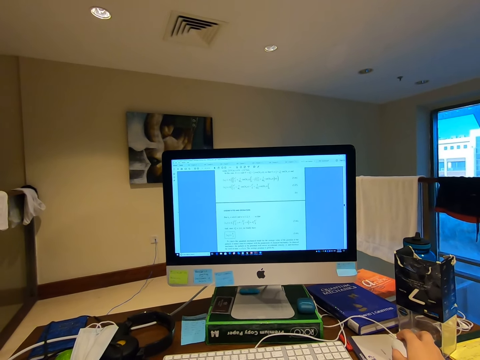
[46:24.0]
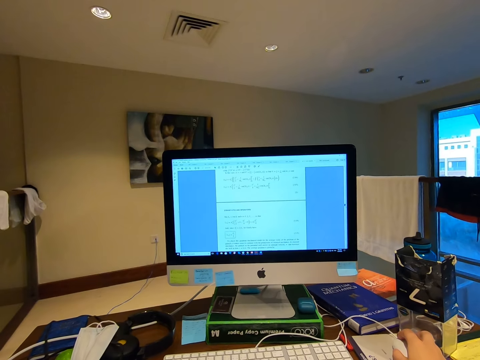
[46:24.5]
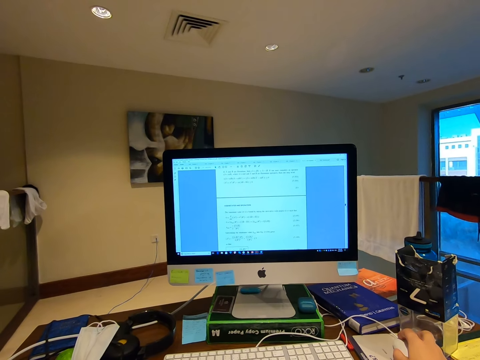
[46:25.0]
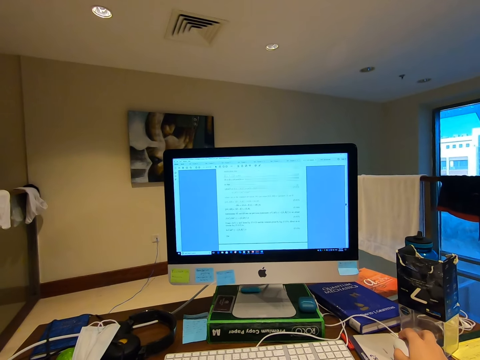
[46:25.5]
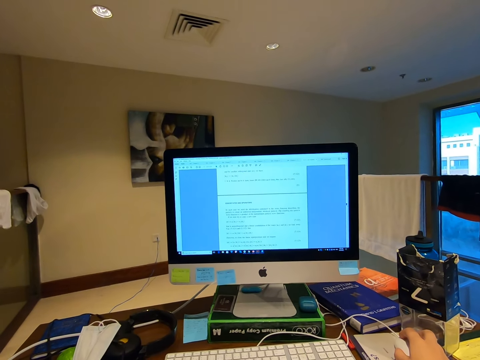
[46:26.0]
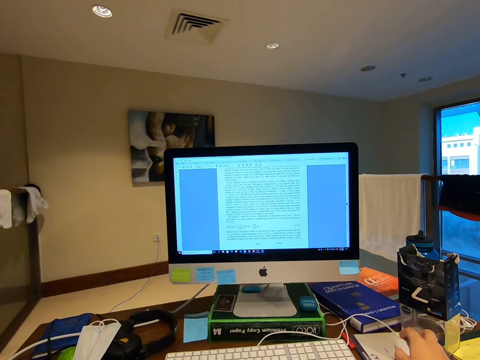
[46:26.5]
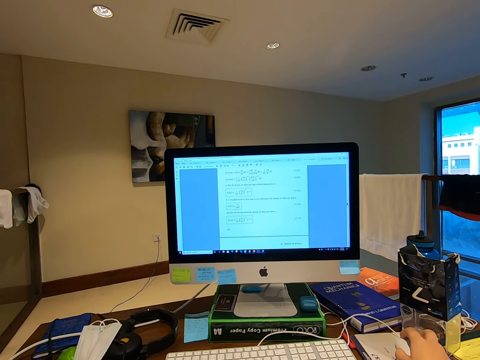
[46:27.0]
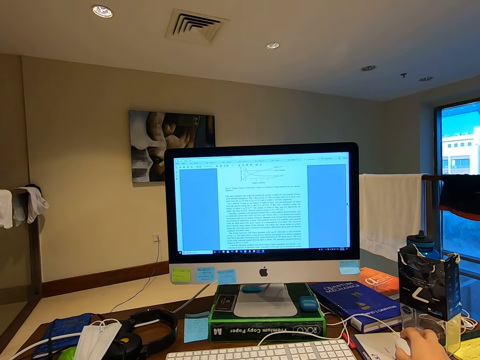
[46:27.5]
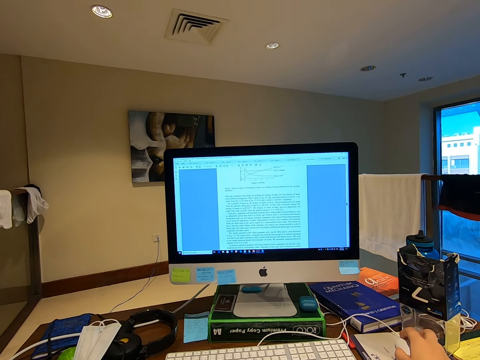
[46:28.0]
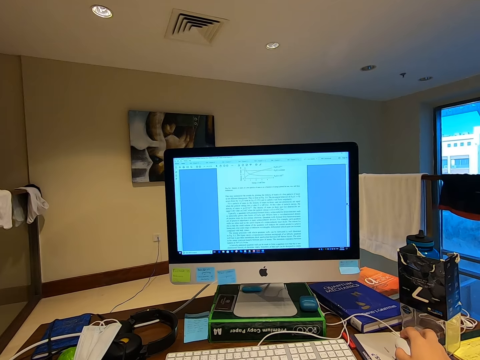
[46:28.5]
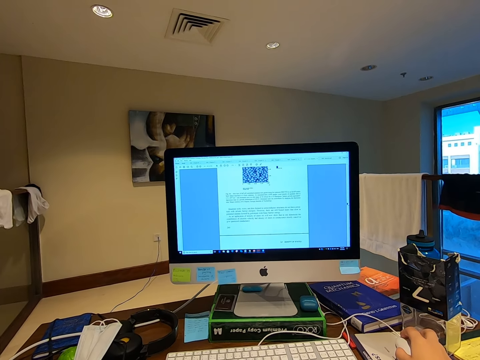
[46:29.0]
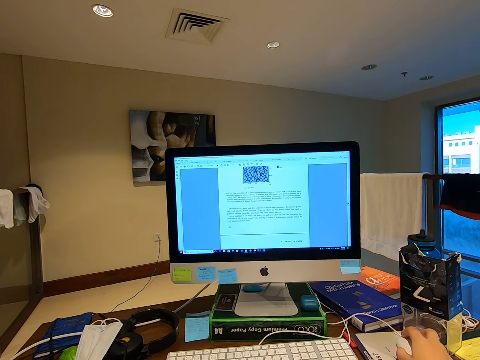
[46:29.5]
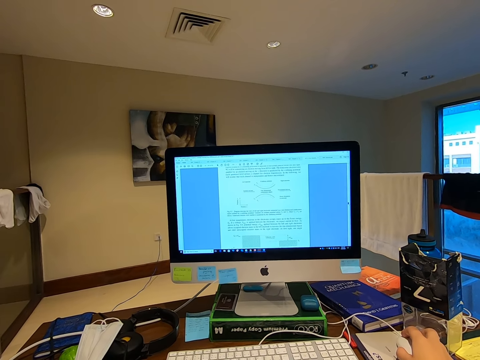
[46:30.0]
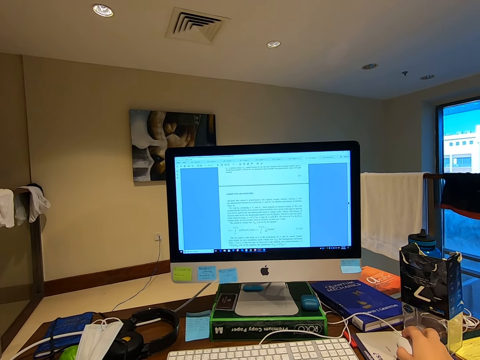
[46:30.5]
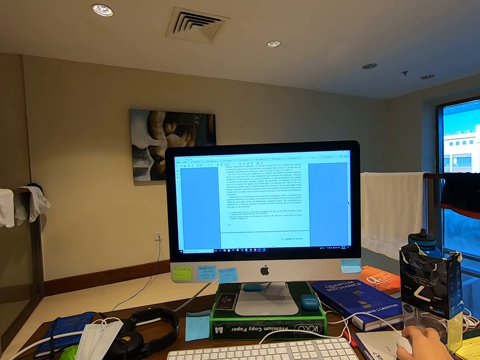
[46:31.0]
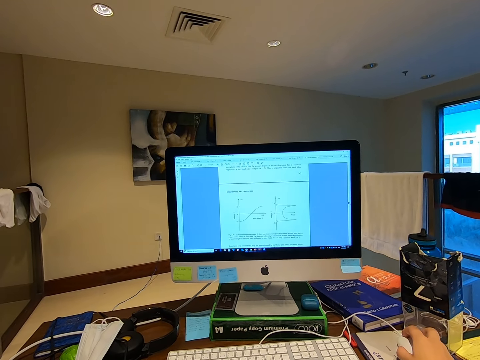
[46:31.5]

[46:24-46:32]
The camera wearer holds the computer mouse.

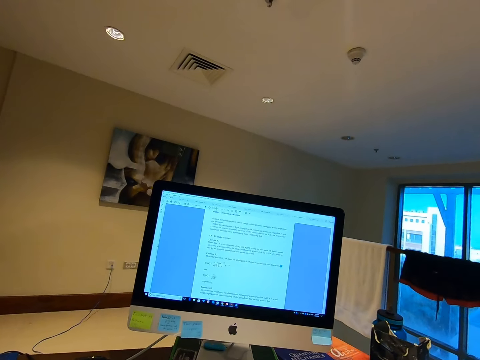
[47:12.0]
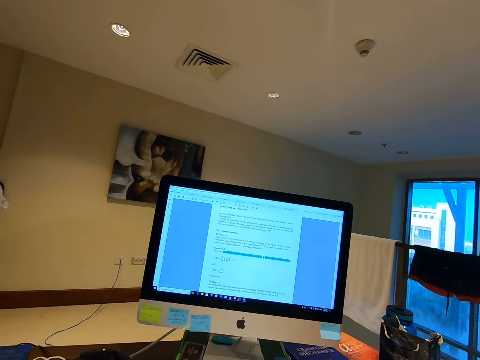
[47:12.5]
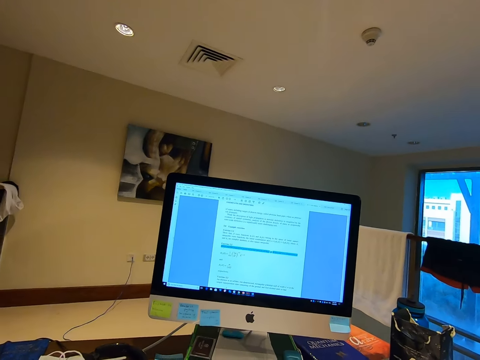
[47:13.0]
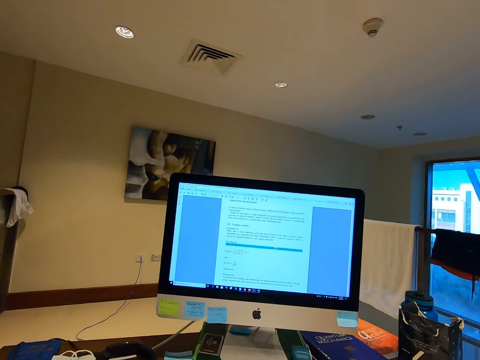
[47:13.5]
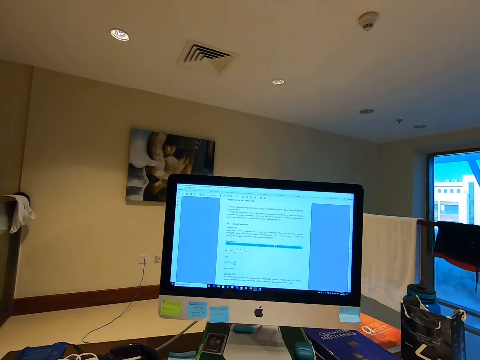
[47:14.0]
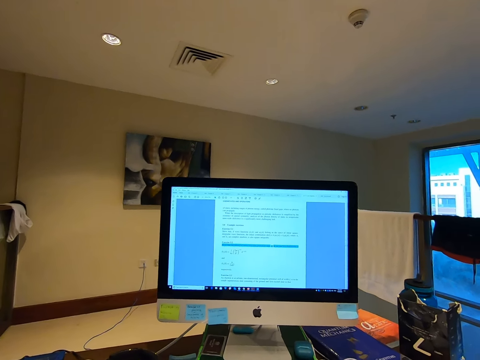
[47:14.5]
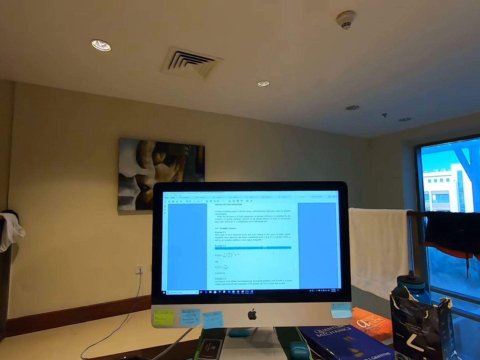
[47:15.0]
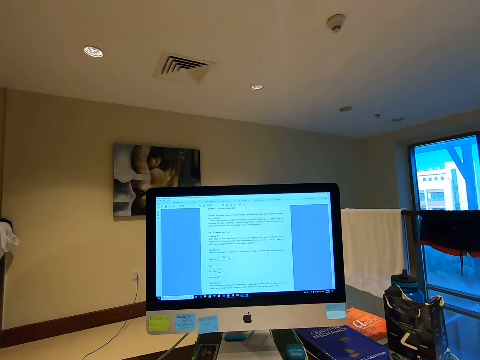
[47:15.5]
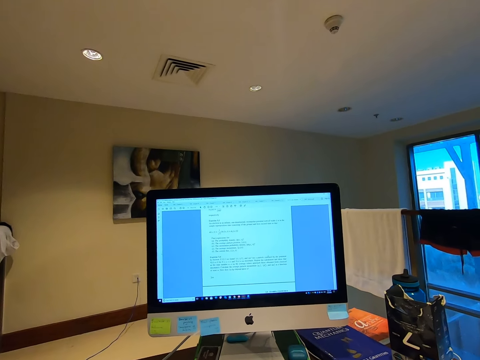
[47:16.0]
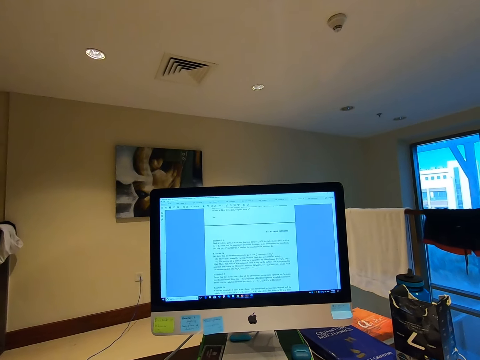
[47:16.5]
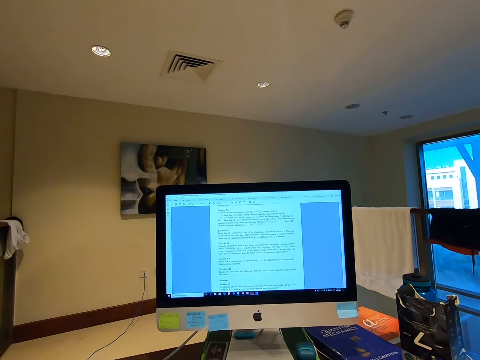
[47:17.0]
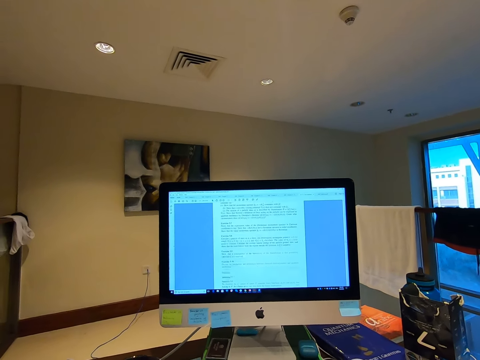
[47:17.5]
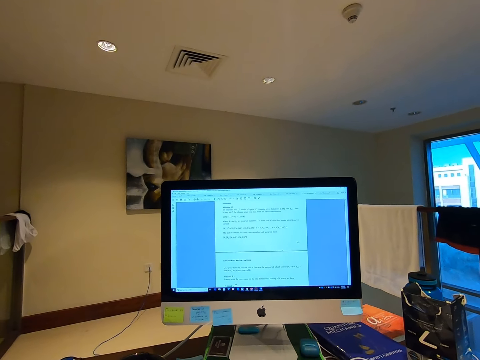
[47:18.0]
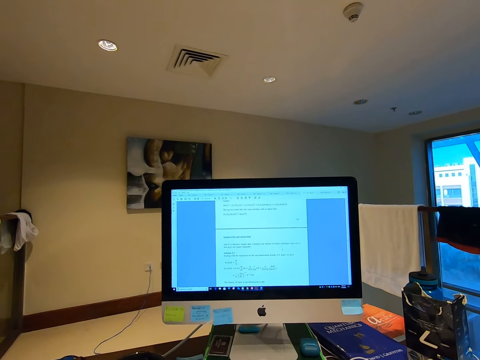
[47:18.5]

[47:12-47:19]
The camera wearer stares at the computer desktop.

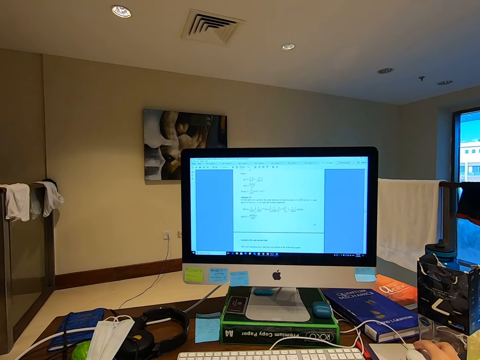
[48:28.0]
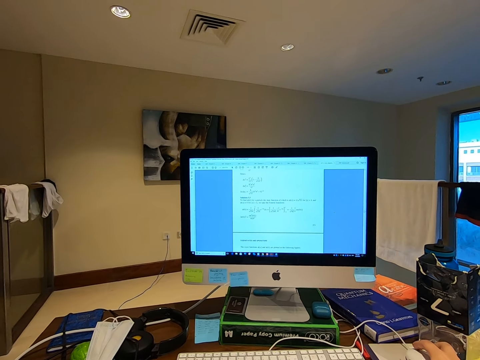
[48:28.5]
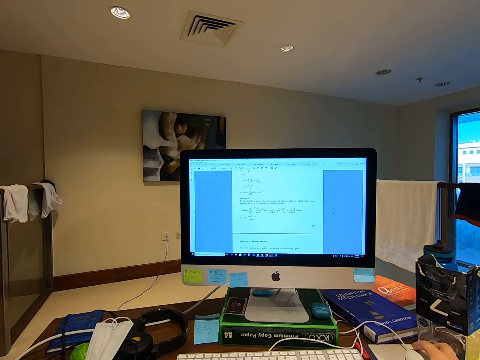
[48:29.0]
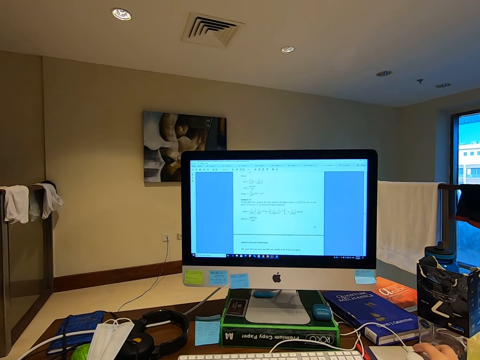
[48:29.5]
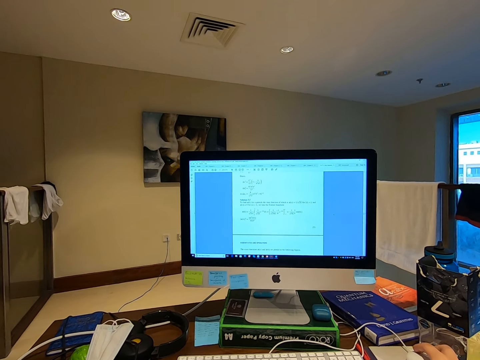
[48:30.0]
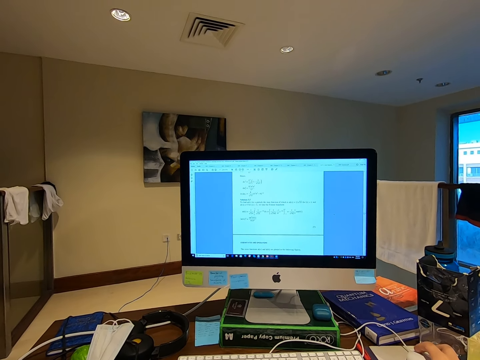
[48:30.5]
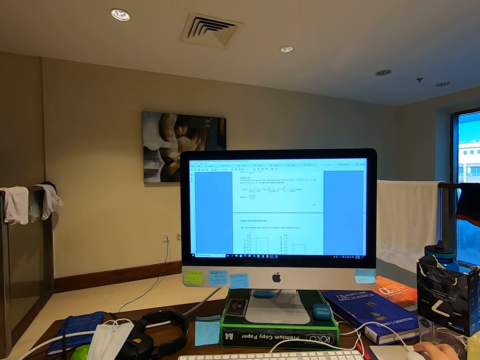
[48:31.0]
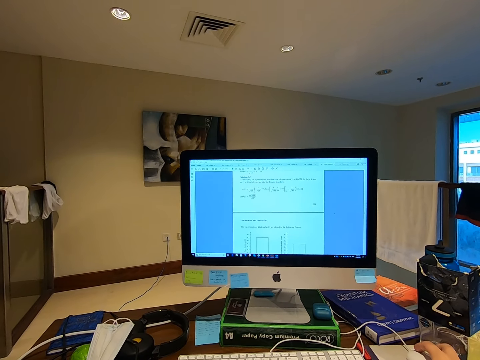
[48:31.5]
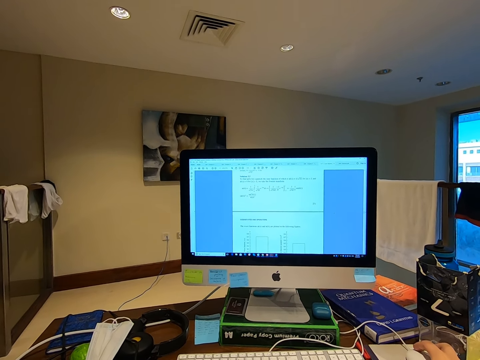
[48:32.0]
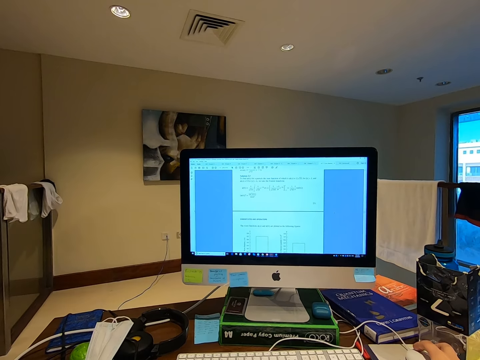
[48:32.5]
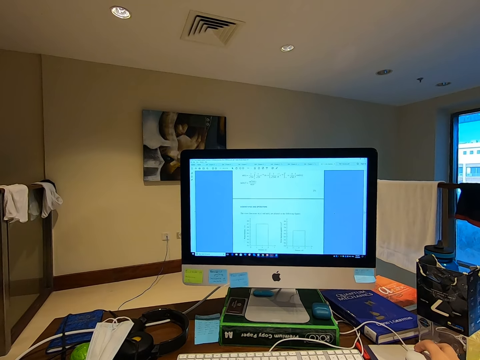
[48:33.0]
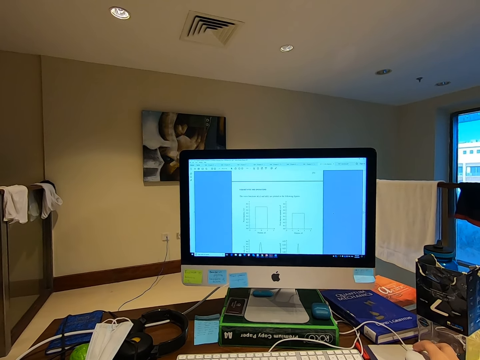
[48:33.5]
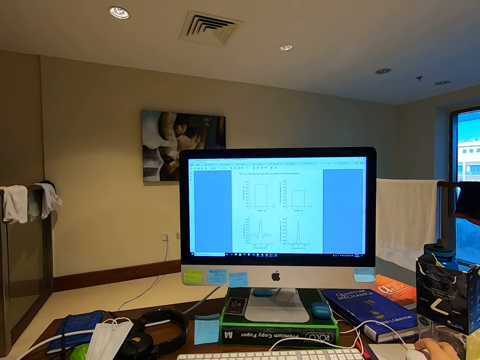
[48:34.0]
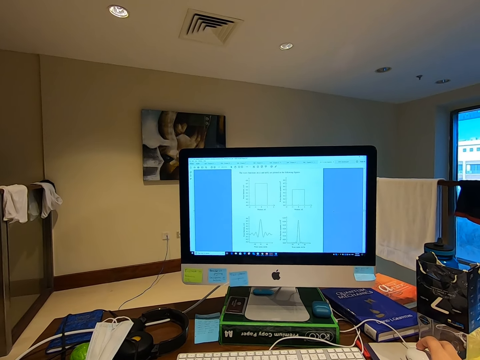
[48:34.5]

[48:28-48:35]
The camera wearer holds the computer mouse.

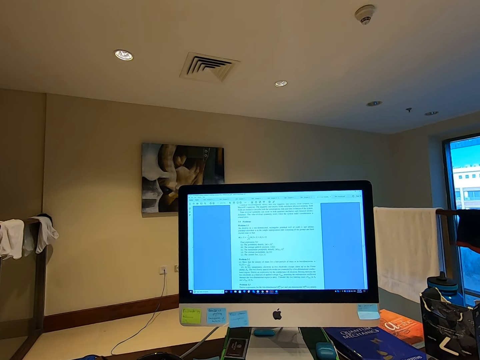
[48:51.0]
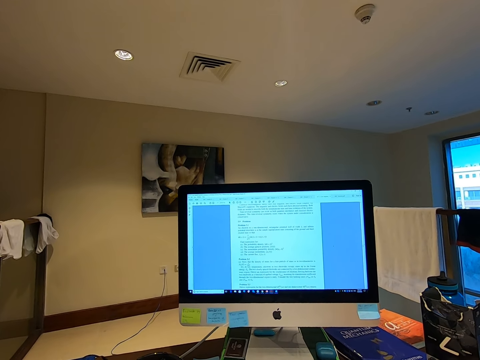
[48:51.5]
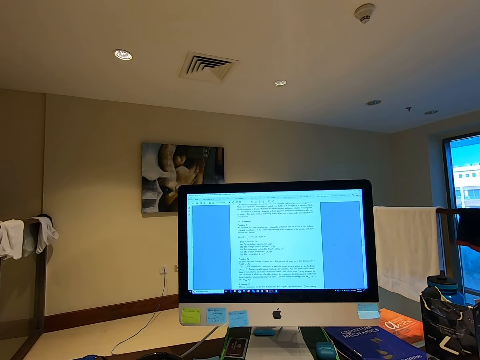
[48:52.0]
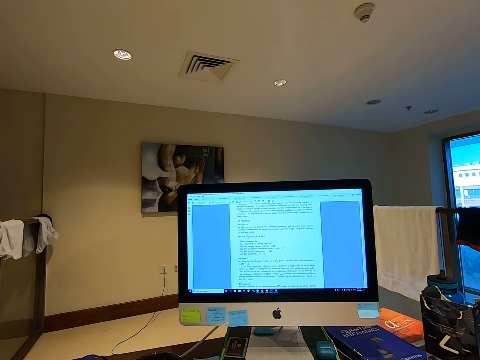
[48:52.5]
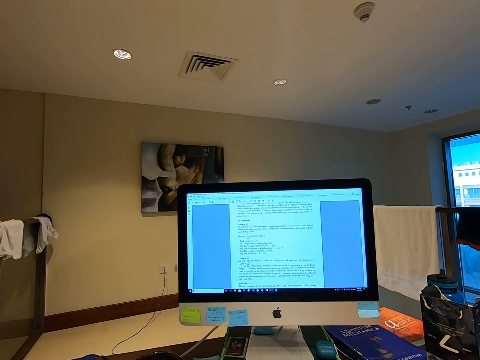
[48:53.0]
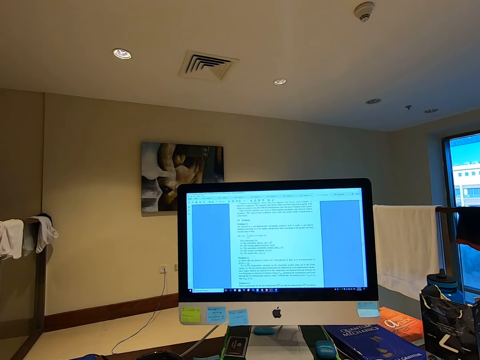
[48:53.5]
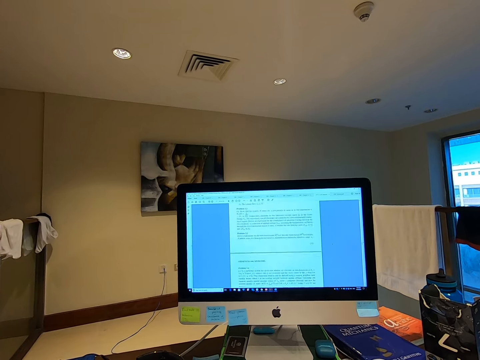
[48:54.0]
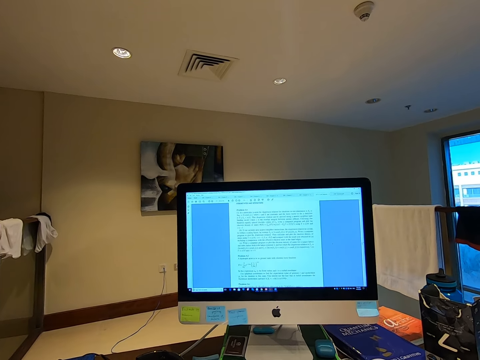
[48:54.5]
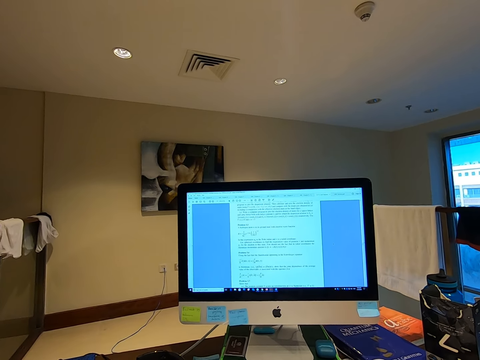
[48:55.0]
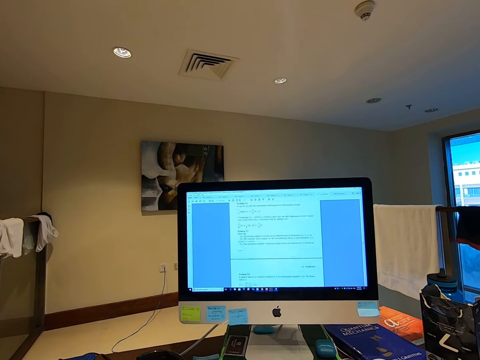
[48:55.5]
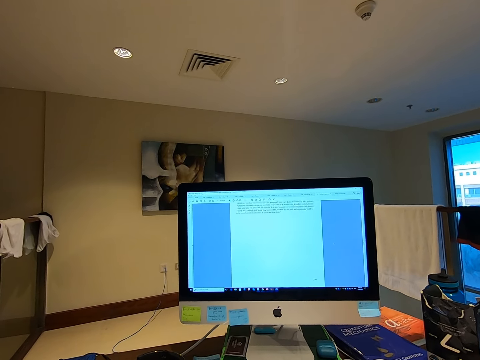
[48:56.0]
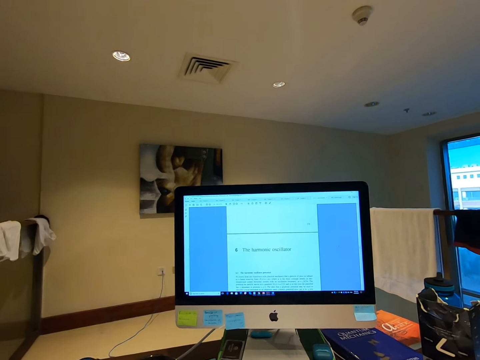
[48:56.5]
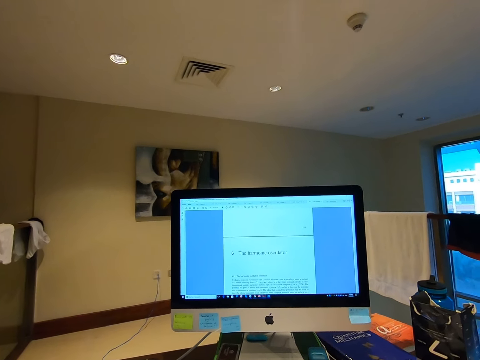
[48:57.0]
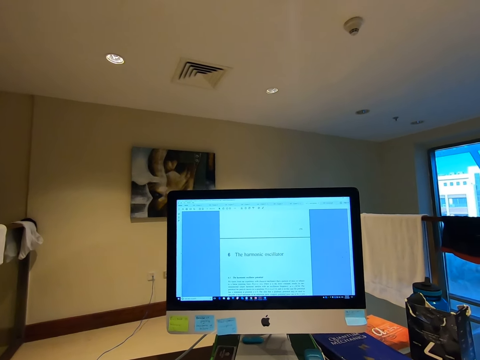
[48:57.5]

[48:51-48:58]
The camera wearer stares at the computer desktop.
